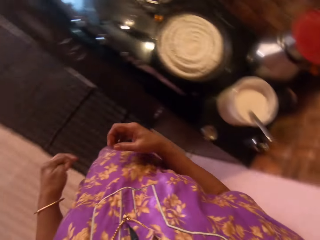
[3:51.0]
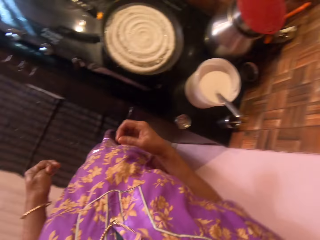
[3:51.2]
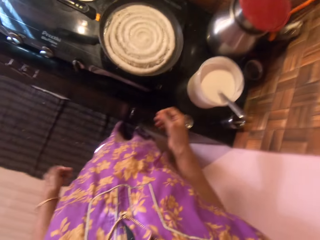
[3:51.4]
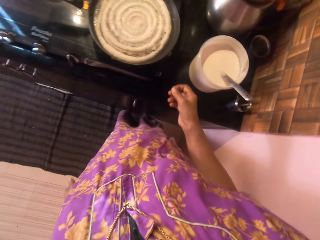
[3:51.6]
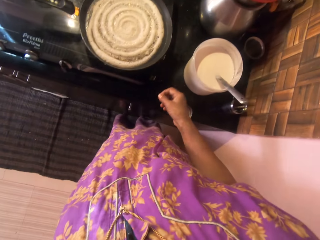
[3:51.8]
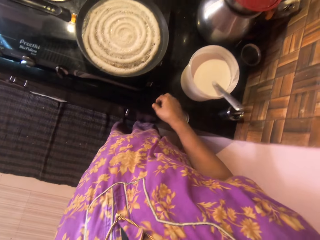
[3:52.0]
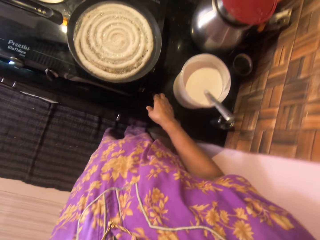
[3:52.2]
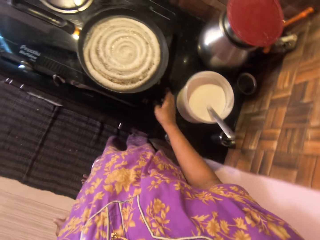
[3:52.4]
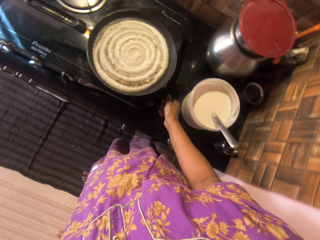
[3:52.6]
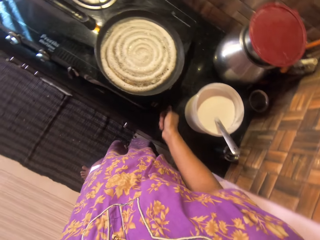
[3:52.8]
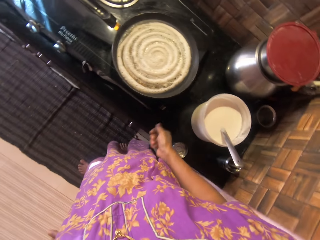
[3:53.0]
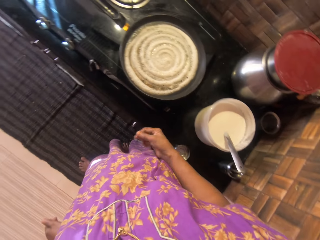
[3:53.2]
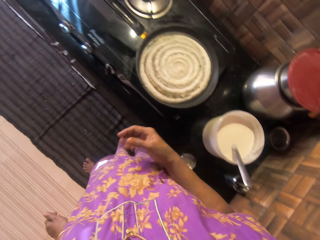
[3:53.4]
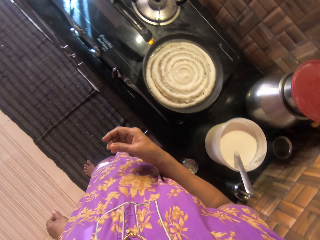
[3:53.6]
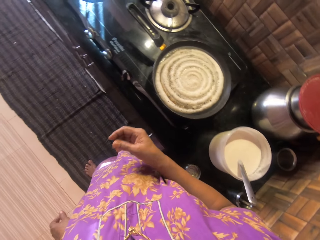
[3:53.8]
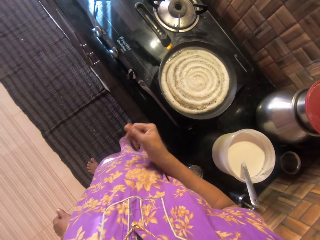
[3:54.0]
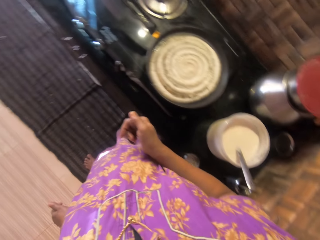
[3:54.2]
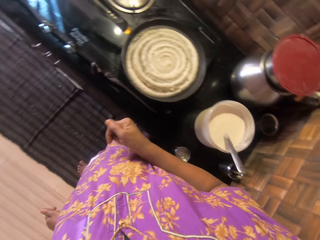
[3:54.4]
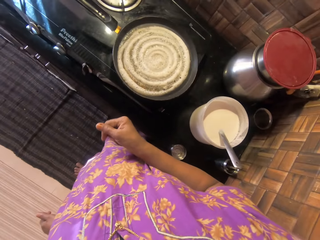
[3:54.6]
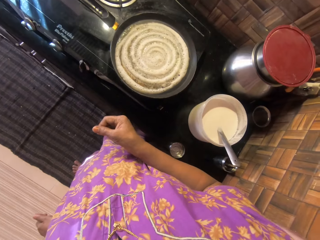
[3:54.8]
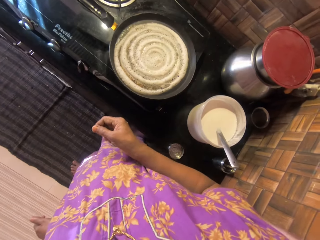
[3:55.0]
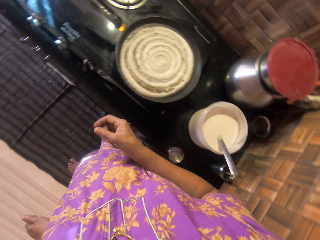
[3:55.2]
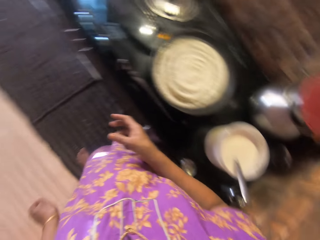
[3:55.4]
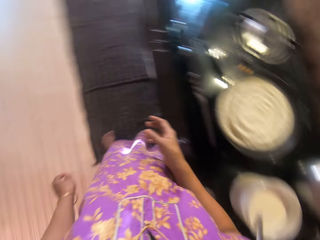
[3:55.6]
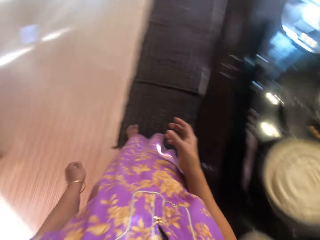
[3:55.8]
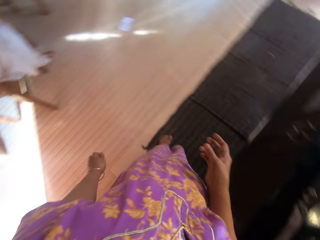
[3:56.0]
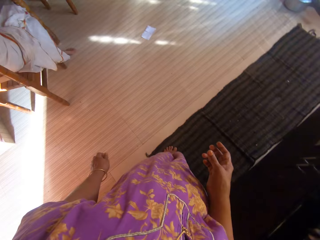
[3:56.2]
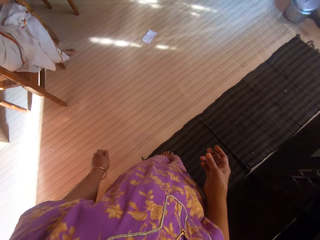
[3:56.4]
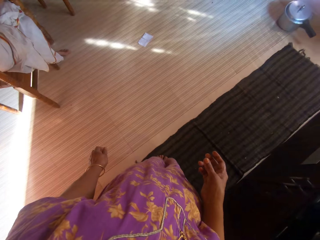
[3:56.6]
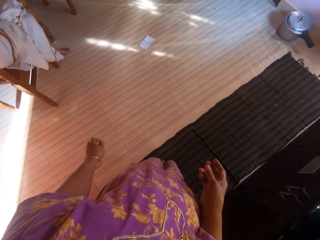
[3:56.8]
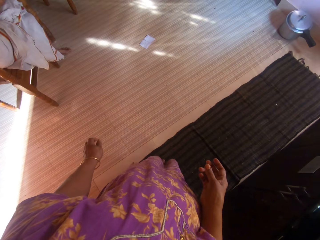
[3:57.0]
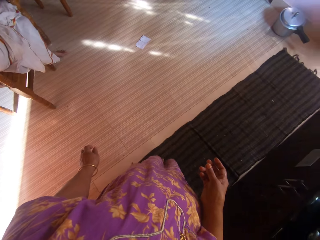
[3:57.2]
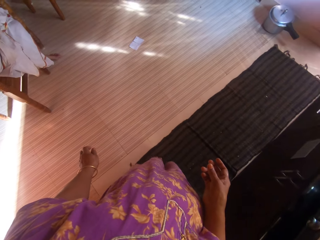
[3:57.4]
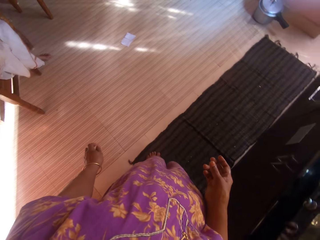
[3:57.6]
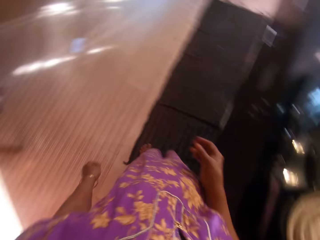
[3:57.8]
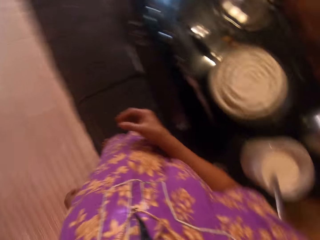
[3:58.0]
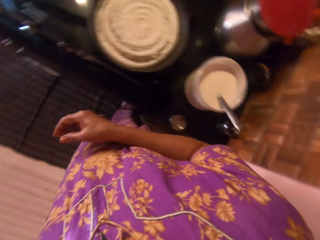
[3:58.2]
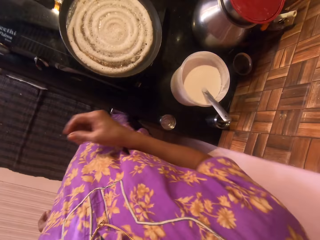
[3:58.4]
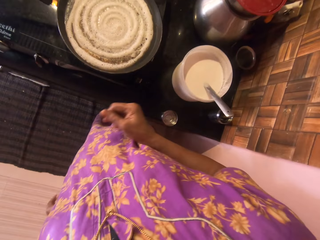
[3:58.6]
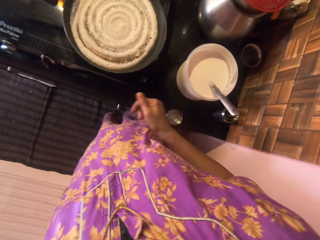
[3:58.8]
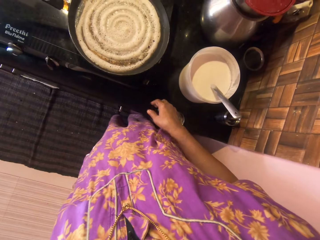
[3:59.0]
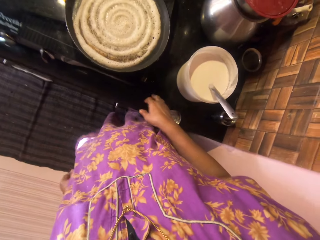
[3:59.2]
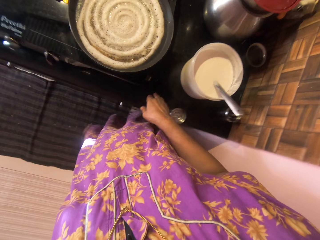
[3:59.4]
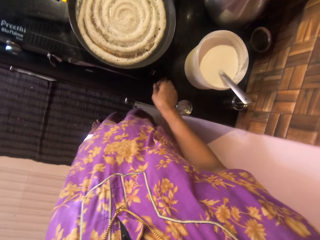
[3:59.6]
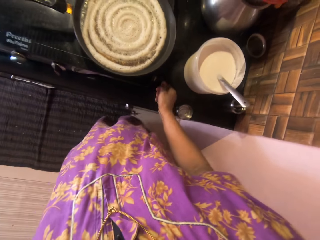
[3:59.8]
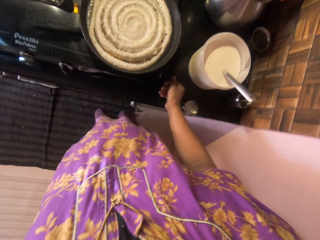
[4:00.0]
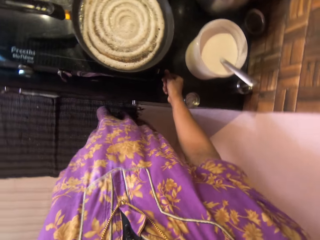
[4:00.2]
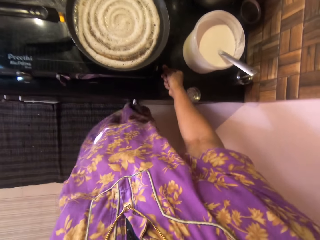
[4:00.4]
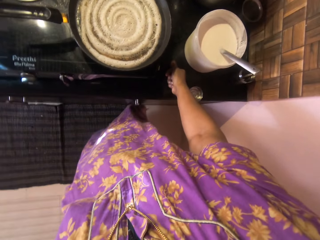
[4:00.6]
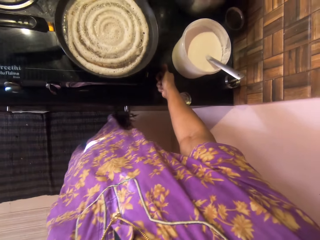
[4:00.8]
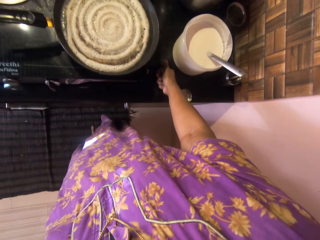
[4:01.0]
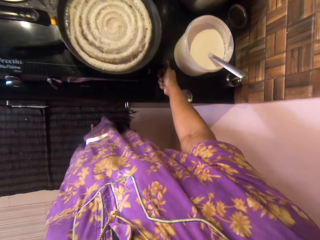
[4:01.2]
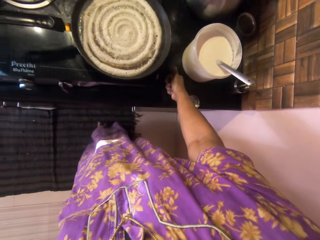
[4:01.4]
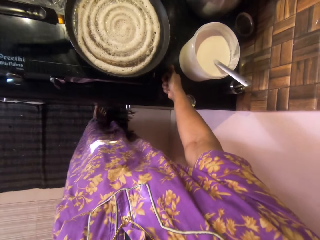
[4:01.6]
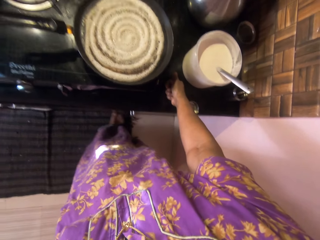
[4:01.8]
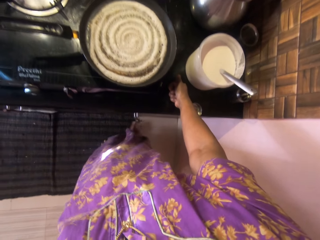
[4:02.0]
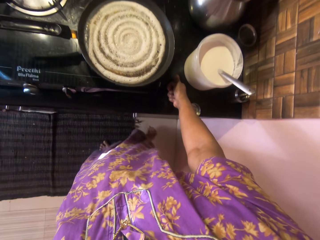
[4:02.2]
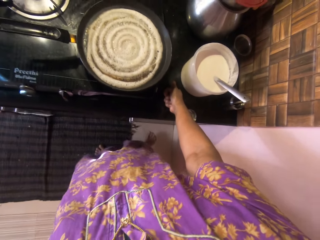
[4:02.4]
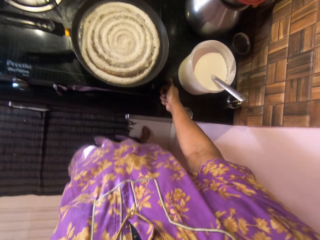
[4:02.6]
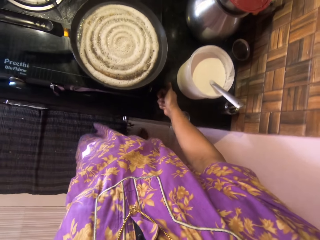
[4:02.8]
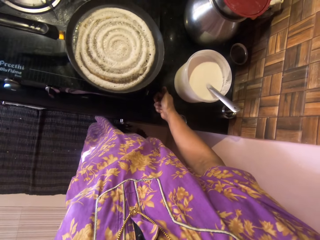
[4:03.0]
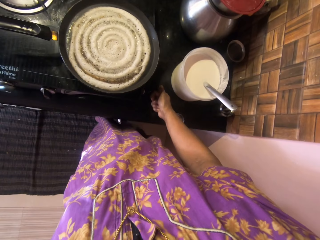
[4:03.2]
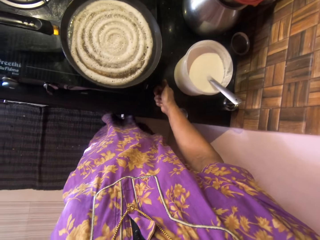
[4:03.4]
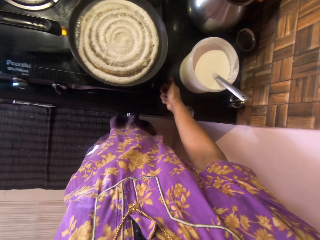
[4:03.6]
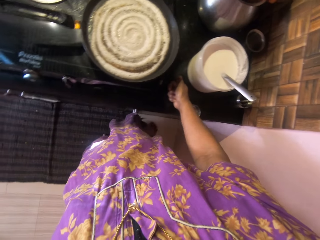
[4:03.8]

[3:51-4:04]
The camera wearer places her right hand on the table. She removes her right hand from the table. She rubs her fingers. She moves. She places her right hand on the table.

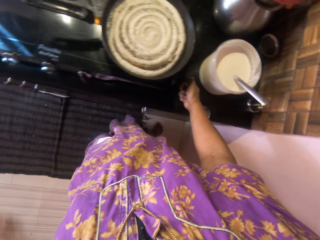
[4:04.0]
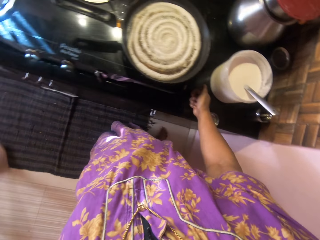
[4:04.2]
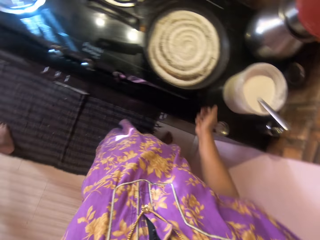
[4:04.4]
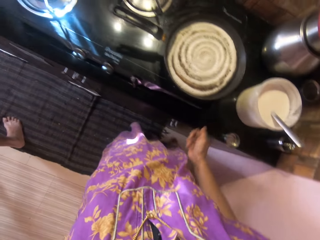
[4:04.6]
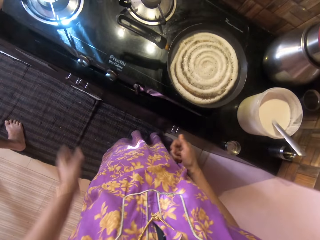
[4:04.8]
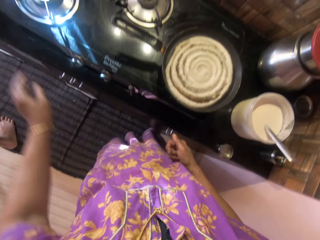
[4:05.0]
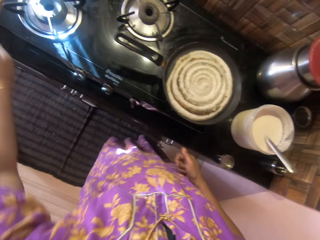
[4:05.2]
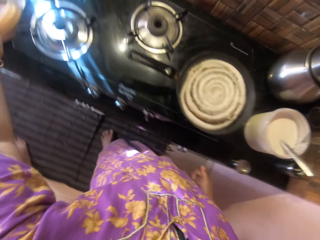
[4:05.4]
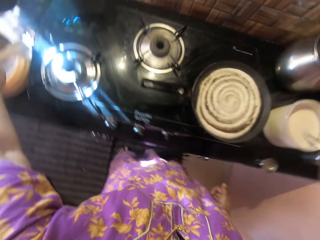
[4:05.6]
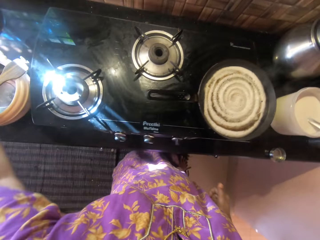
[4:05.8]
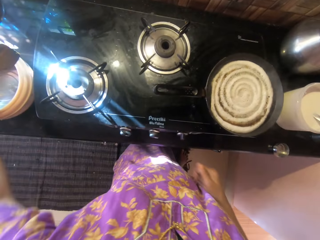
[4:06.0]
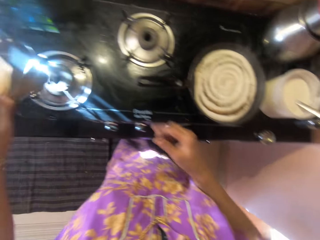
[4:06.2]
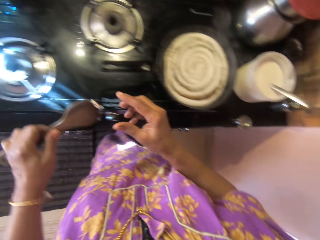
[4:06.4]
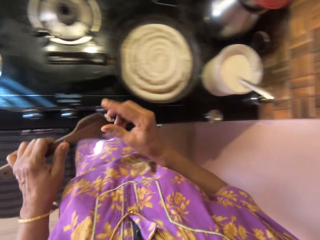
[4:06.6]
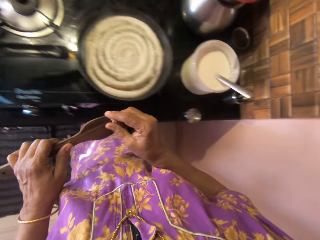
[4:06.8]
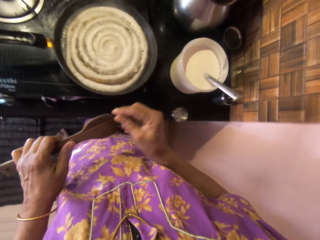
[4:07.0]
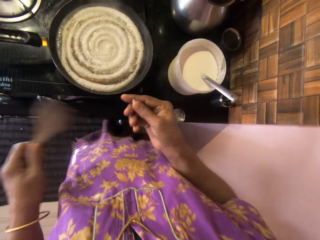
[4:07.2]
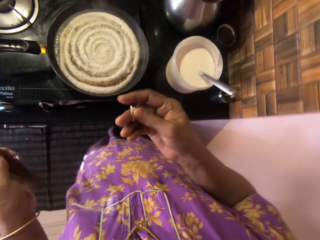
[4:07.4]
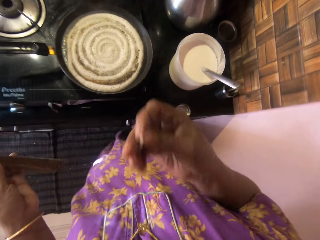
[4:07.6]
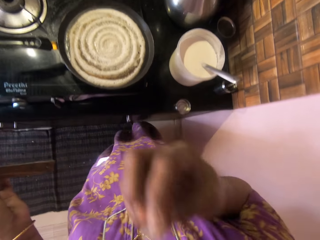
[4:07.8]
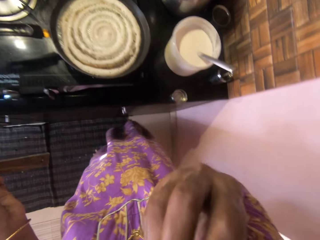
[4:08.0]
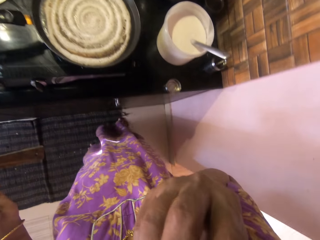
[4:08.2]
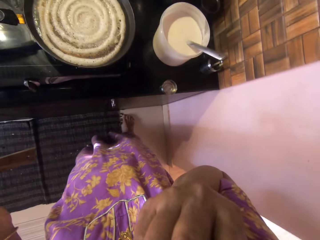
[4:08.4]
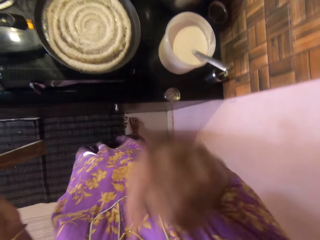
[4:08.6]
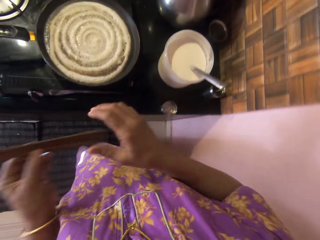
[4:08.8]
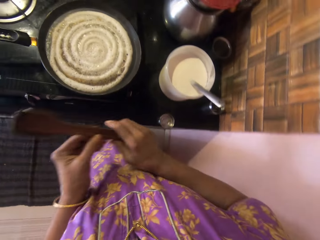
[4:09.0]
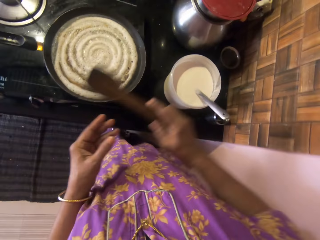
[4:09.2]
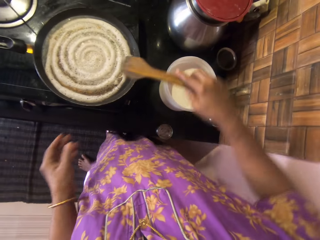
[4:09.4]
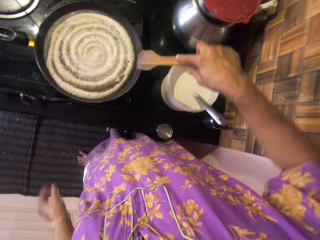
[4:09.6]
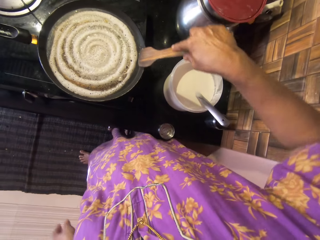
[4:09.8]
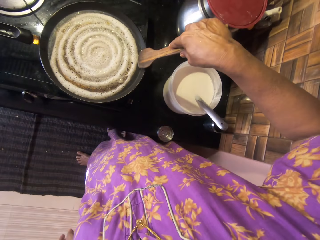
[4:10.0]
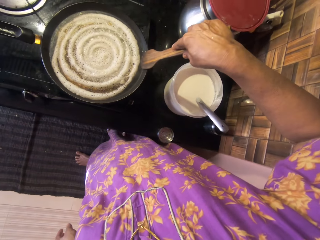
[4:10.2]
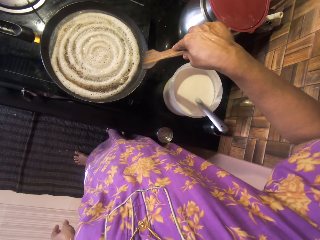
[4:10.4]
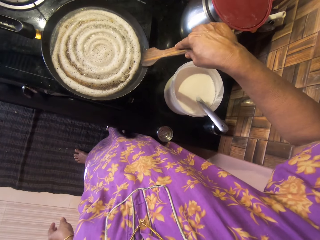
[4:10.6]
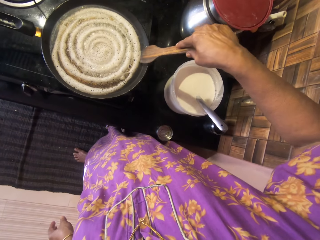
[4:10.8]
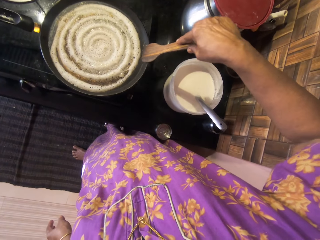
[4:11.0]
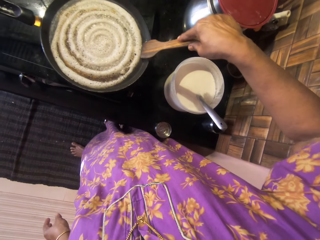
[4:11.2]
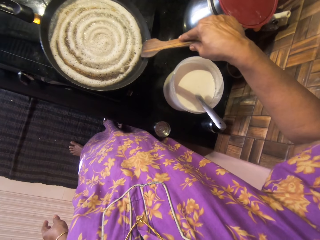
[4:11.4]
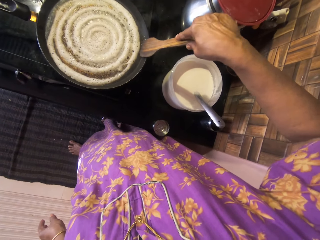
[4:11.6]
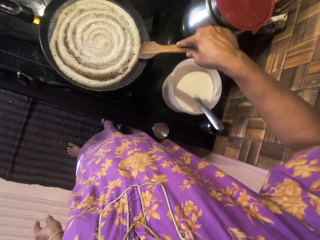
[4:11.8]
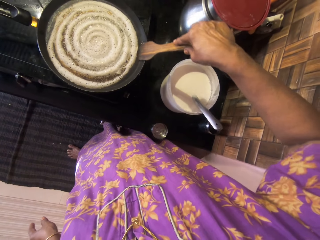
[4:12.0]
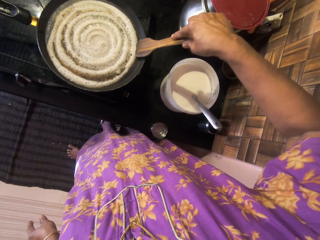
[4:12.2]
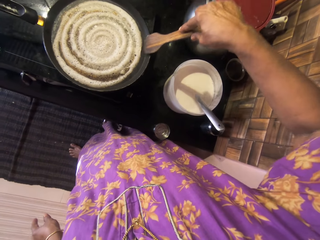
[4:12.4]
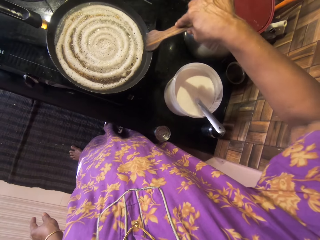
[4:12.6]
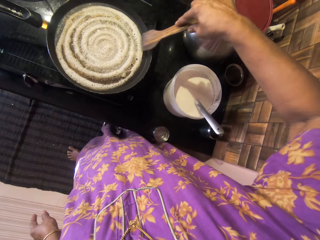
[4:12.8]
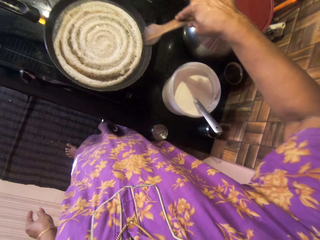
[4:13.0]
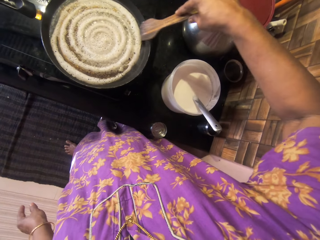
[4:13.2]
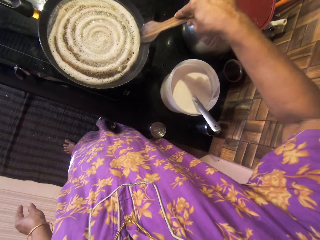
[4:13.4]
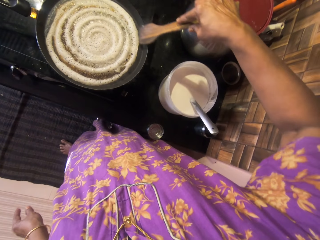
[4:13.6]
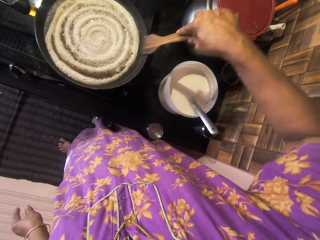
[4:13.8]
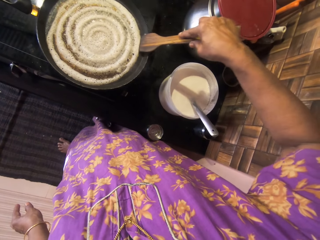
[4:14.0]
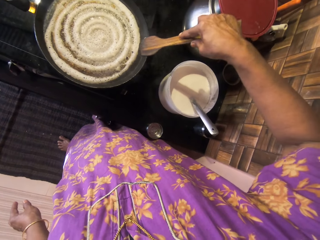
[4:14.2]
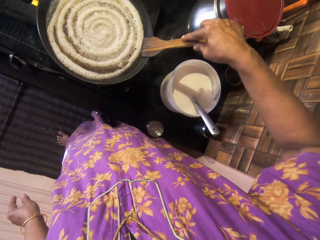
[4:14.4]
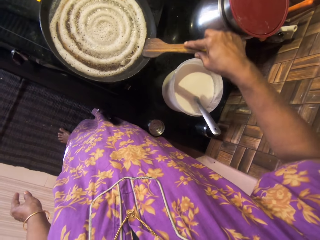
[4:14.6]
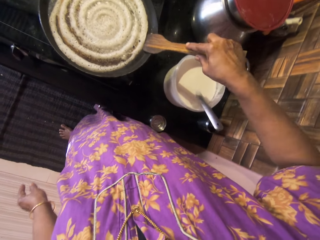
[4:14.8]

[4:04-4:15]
The camera wearer removes her right hand from the table. She picks up the spatula or cooking spoon from the food warmer with her left hand. She removes crumbs of pancake from the spatula with her right hand. She puts the crumbs into her mouth. She passes the spatula from her left hand to her right hand. She rubs the cooking spoon in the pan. She adjusts the pancake on the pan using the spatula.
